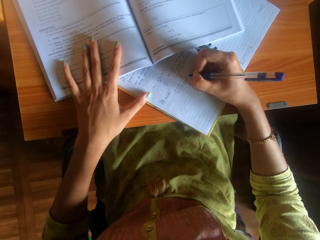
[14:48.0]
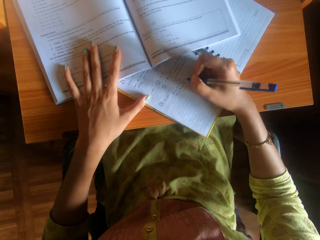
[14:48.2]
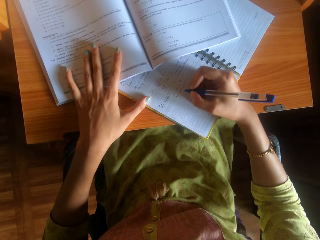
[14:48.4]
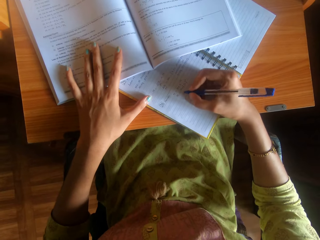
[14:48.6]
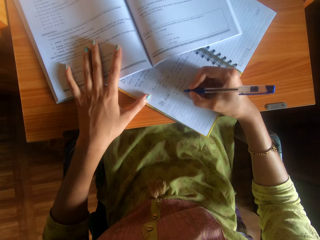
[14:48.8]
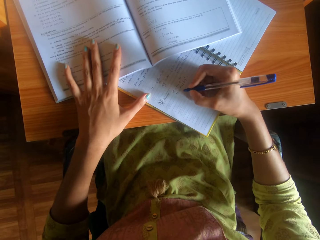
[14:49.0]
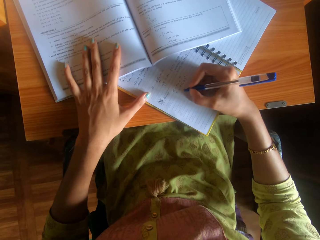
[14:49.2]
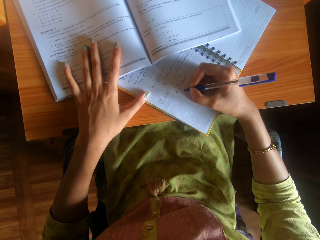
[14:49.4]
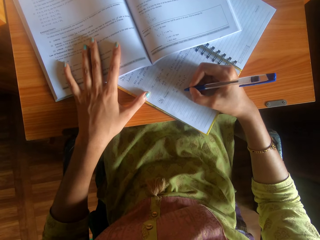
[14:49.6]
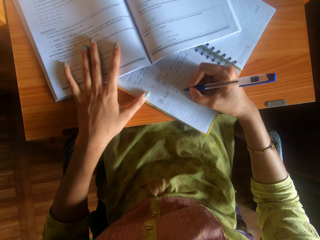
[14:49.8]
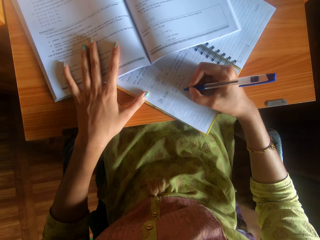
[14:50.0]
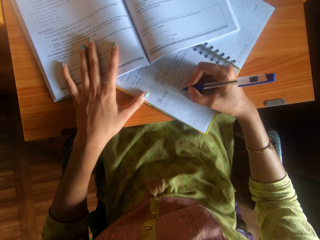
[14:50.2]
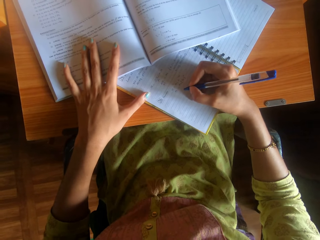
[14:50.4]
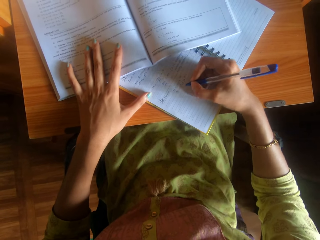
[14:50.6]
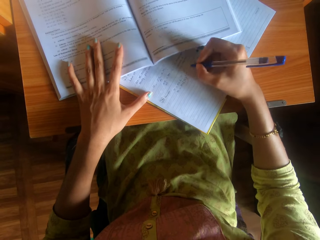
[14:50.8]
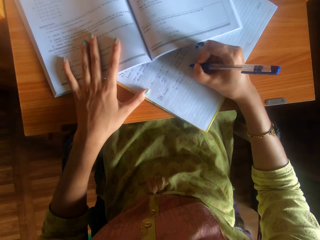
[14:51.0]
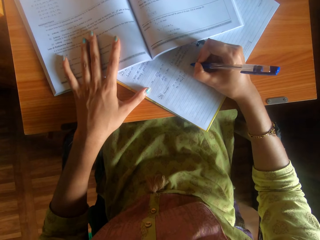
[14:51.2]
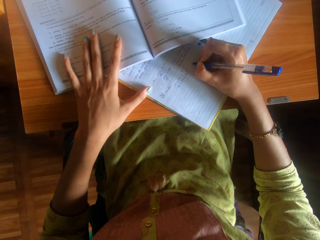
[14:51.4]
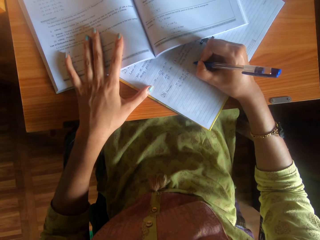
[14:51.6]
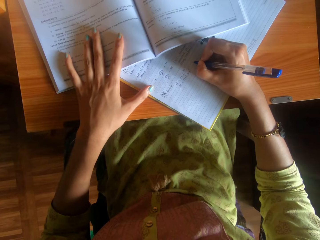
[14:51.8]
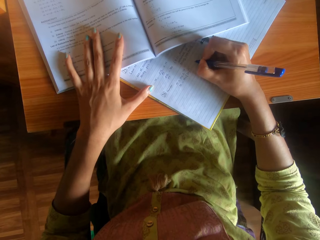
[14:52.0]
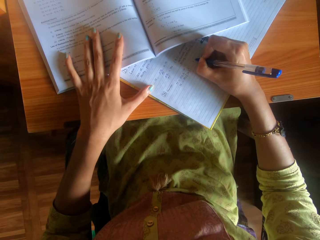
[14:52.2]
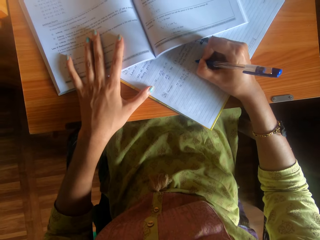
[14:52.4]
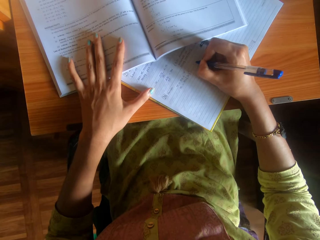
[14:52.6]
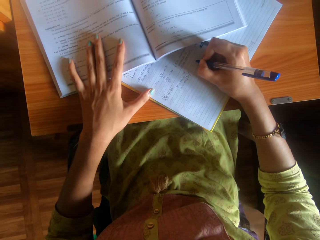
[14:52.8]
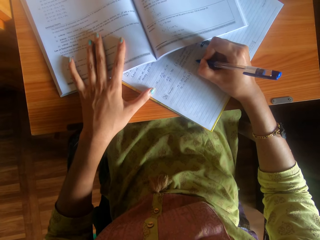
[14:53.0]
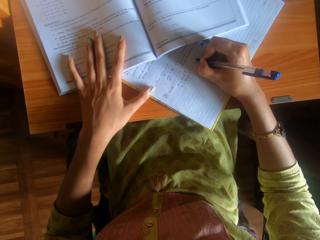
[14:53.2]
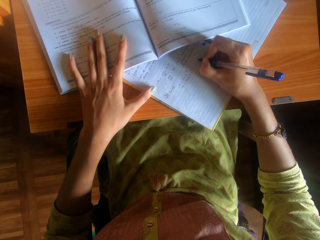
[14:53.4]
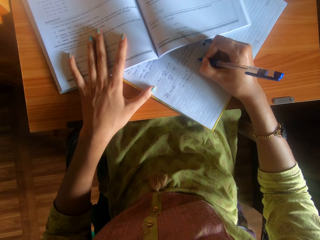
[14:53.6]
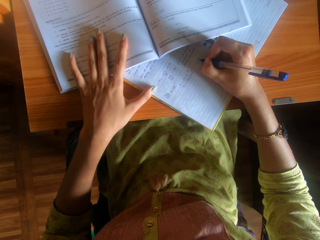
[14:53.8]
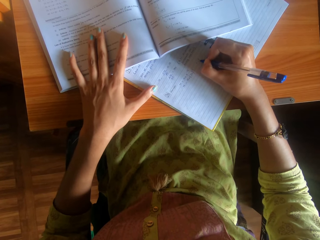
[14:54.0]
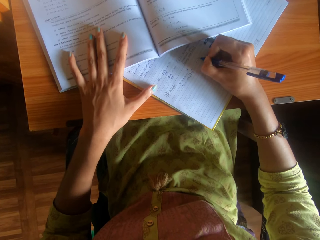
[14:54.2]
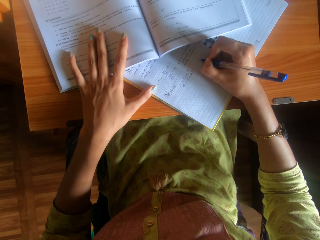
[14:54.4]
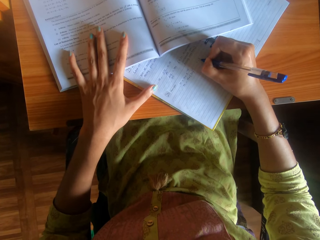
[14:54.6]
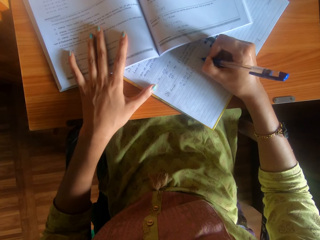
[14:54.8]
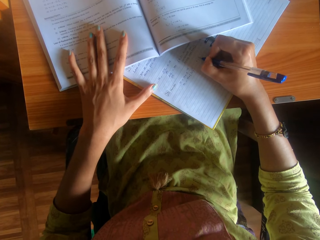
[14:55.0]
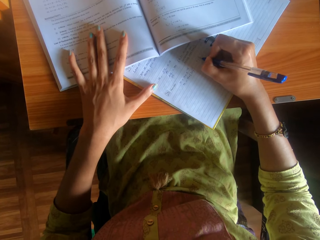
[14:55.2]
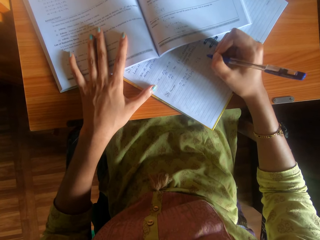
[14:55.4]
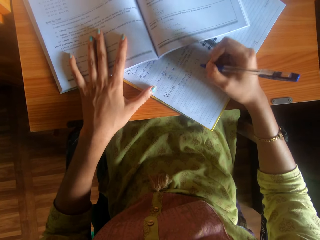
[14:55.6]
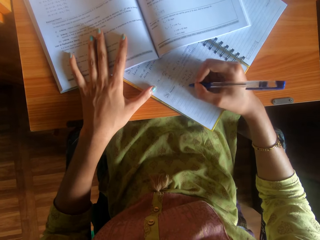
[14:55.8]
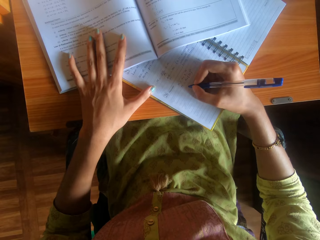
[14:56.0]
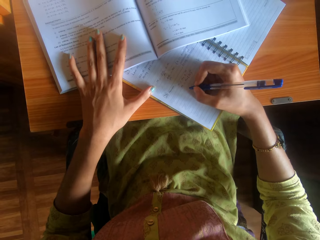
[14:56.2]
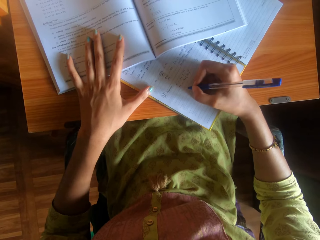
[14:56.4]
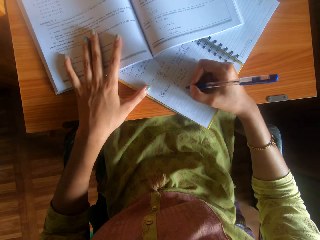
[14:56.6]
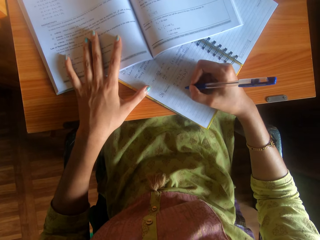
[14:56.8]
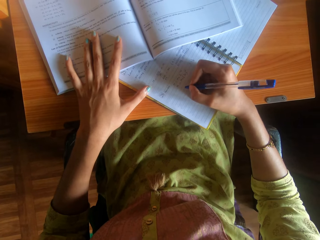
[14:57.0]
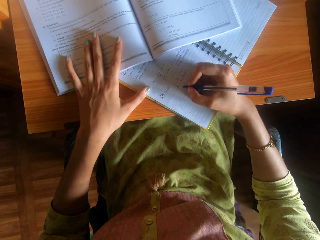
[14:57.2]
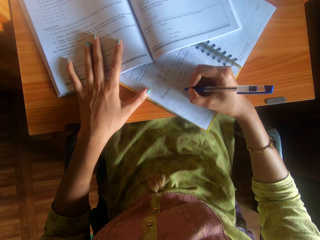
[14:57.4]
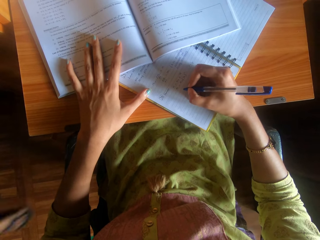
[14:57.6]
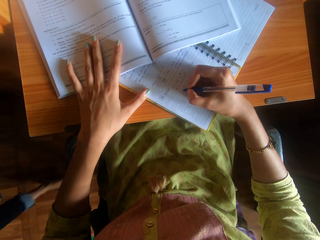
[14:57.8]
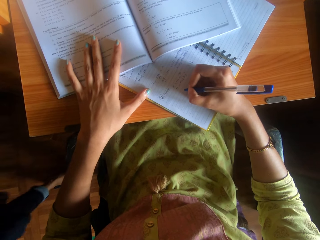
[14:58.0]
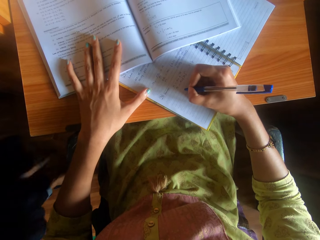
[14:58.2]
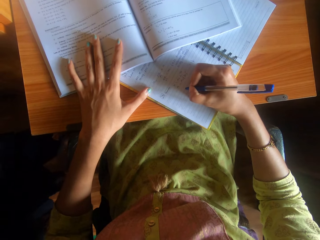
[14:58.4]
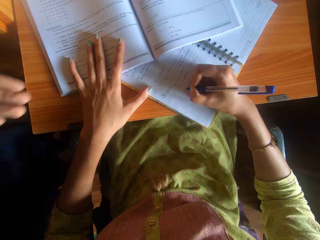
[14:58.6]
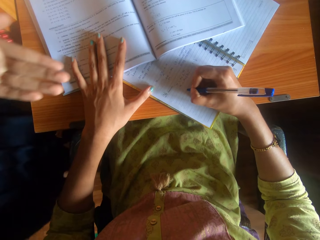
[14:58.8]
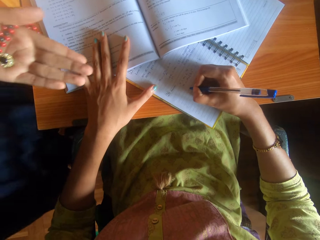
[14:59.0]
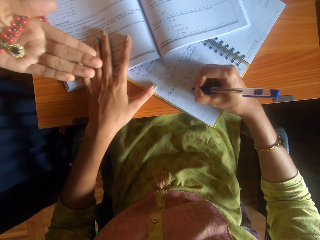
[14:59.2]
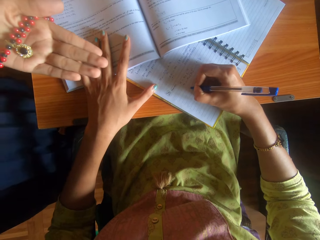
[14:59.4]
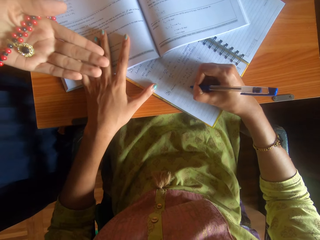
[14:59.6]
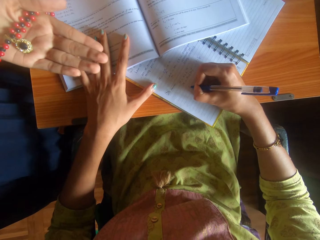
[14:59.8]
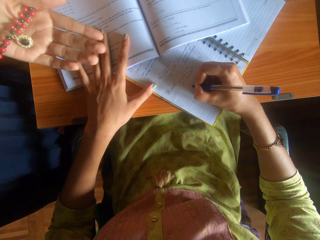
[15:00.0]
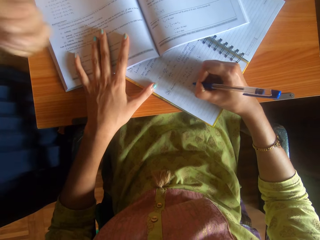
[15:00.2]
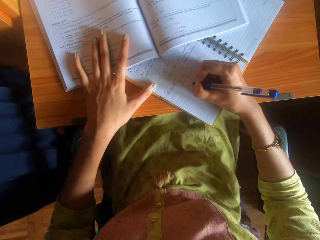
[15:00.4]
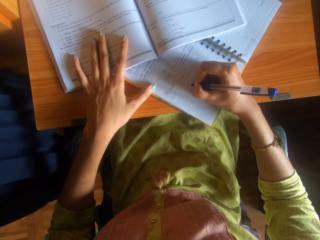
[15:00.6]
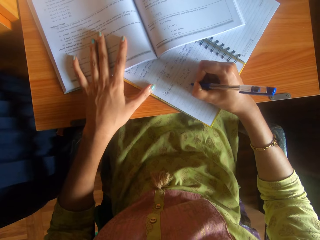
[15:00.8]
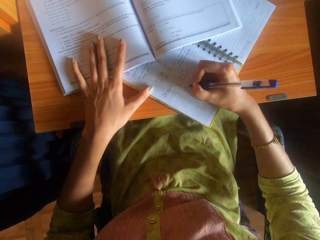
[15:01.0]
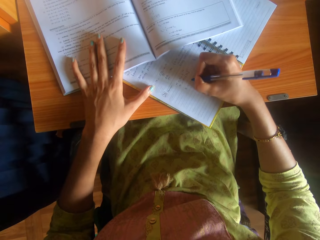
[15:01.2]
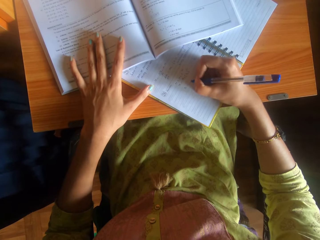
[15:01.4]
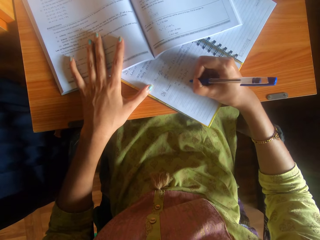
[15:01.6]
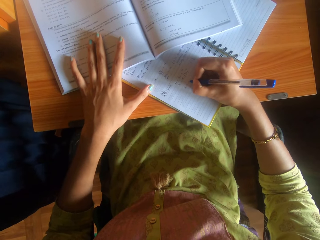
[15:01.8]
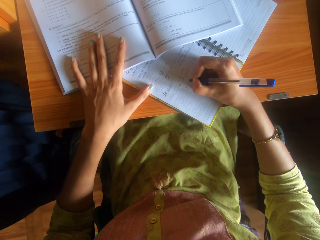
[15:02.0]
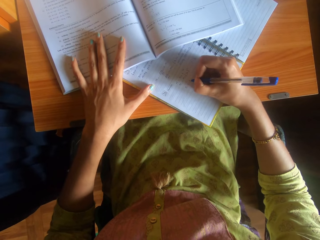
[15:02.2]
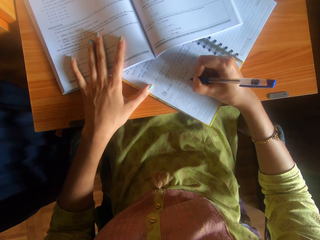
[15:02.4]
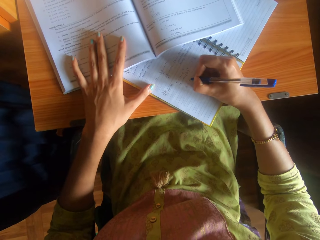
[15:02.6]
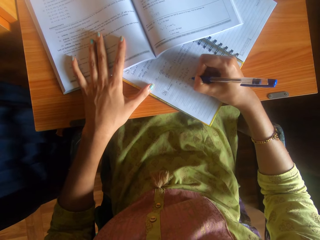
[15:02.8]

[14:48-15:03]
The camera wearer holds a pen. They write on a book. A woman walks towards the camera wearer. The woman shows the camera wearer a necklace in her left hand. The woman holds the jewelry. The camera wearer interacts with the woman. They write on the book.

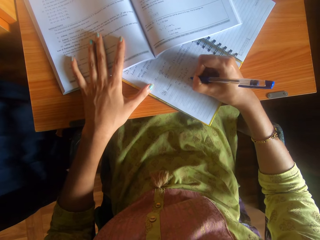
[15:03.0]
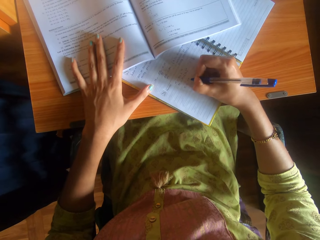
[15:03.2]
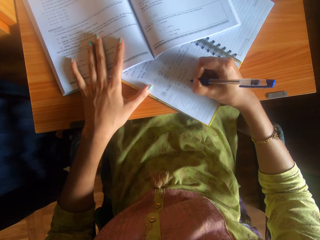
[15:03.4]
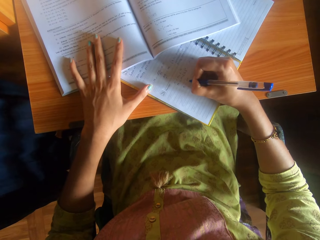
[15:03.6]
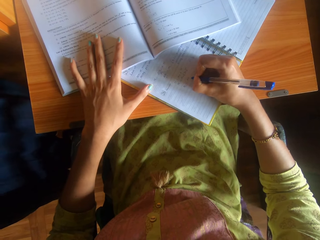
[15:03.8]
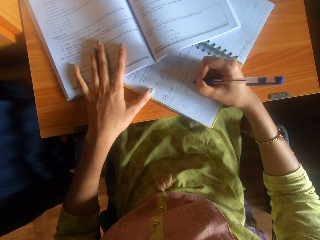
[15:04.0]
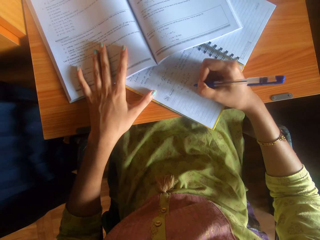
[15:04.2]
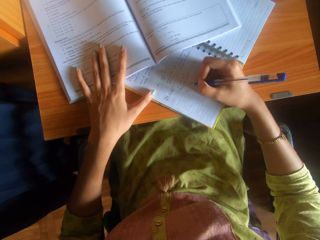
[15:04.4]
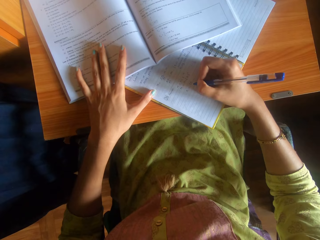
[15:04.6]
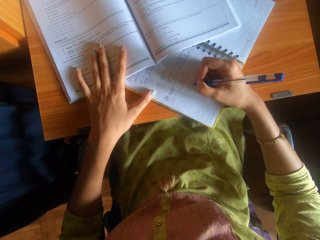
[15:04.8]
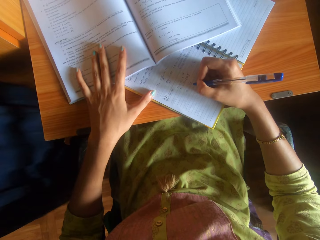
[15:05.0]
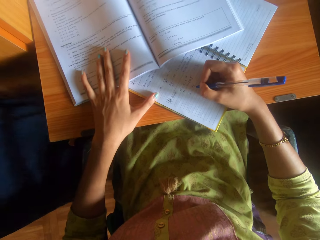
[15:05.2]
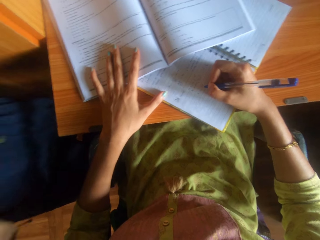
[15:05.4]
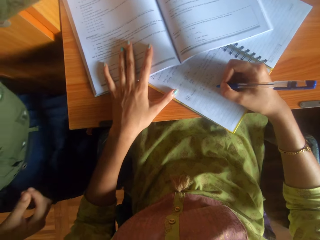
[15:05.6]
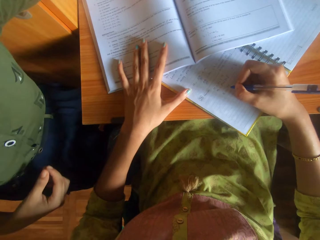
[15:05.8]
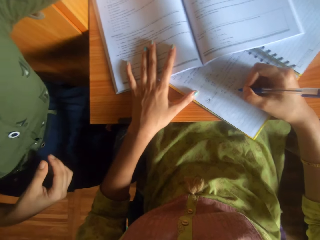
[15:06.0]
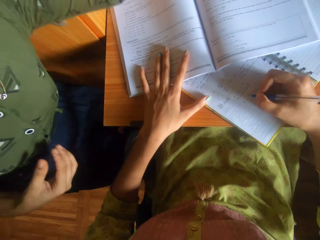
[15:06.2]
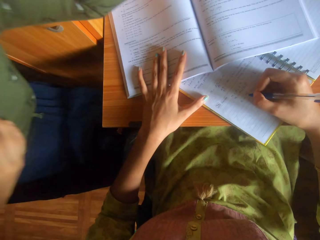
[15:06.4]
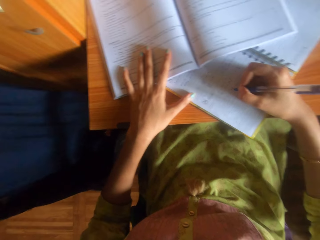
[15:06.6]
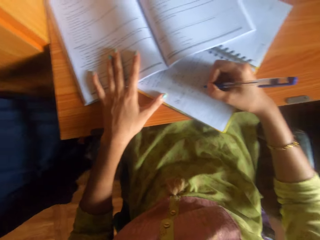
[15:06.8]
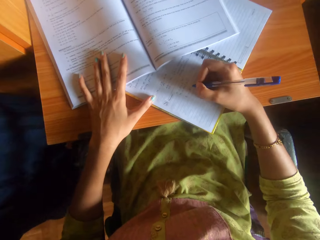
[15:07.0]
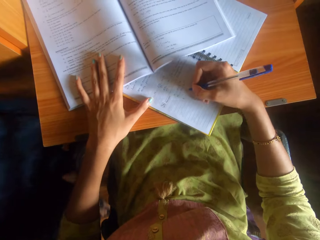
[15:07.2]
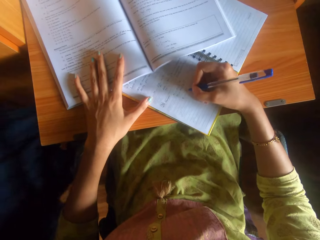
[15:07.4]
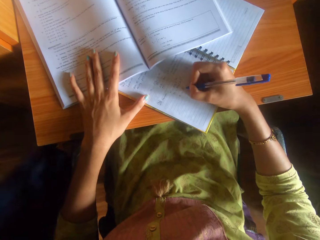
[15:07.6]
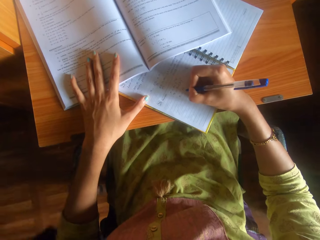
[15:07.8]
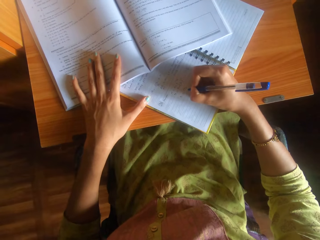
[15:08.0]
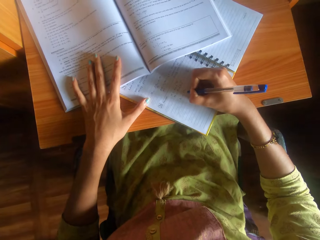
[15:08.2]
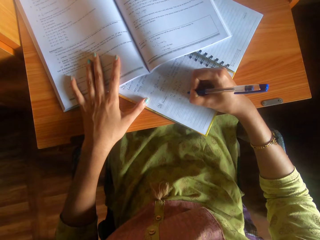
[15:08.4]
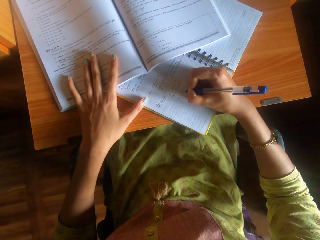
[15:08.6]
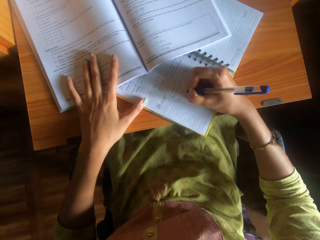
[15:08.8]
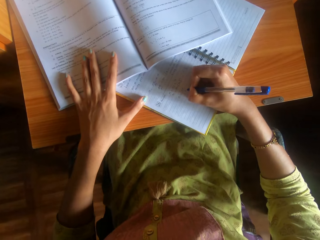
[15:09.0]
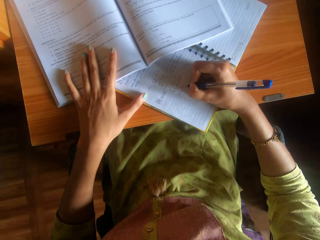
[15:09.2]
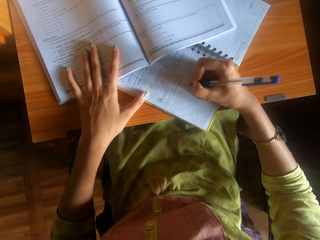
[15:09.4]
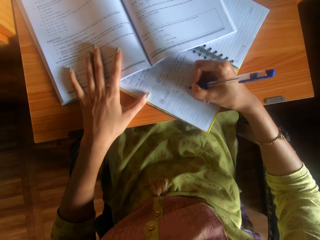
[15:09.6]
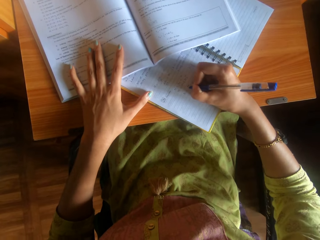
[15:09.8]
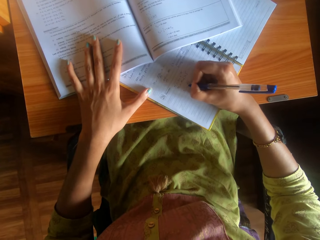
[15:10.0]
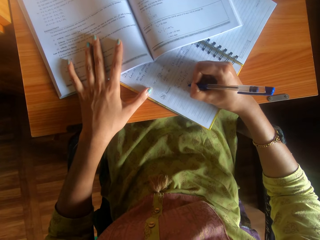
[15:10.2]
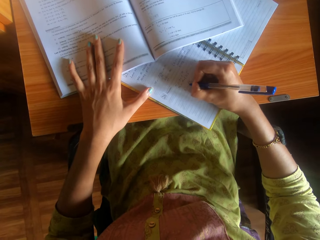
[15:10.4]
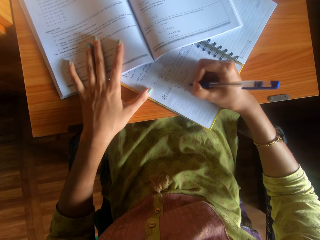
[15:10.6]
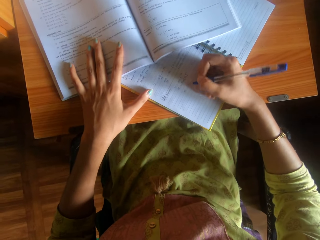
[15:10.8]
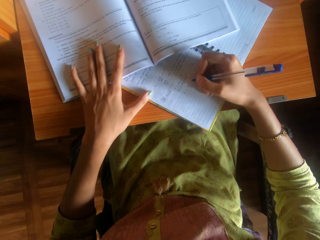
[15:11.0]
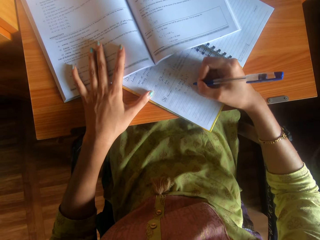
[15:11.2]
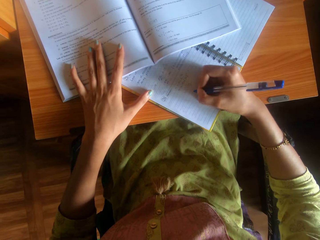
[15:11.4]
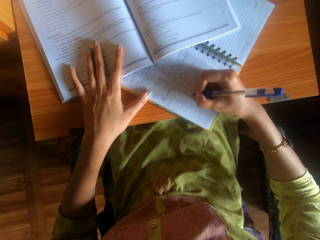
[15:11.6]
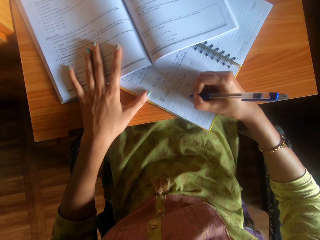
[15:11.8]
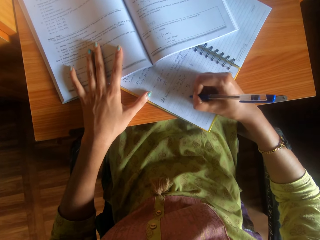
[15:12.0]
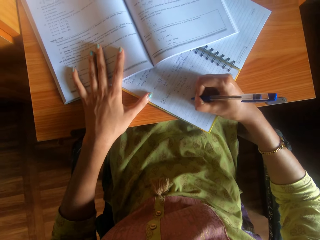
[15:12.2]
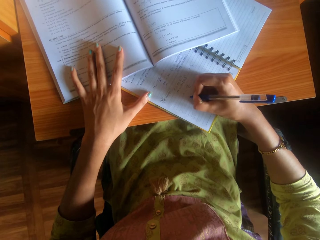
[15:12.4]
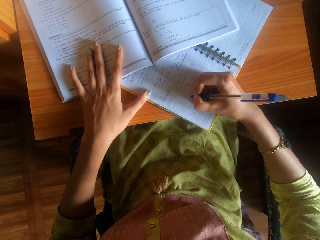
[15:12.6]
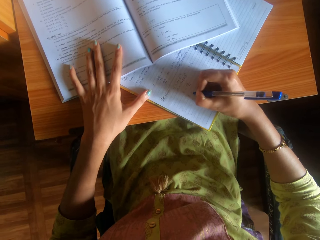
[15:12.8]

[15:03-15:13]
A woman stands beside the camera wearer. The woman walks past the camera wearer. The camera wearer writes on the book on the table with the pen in her right hand.
